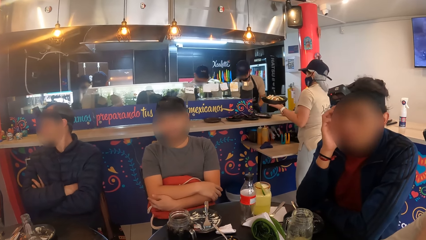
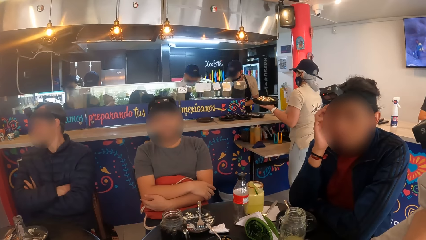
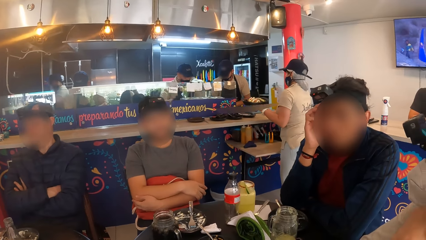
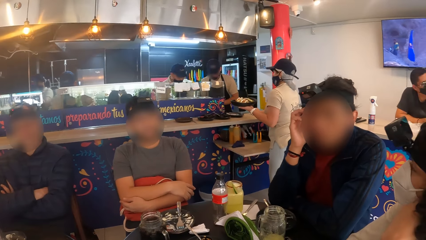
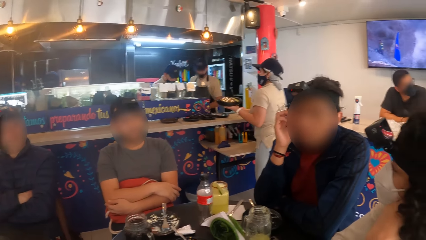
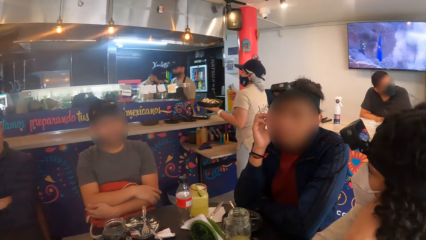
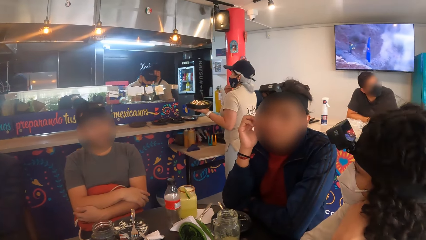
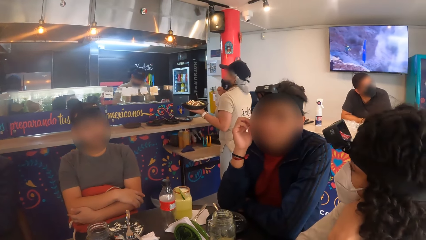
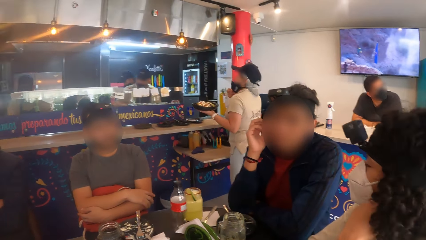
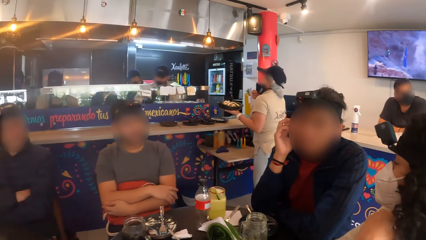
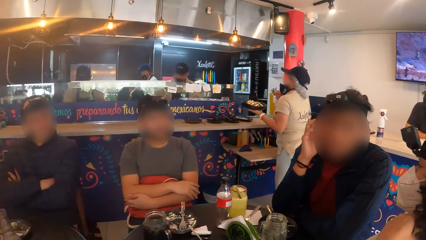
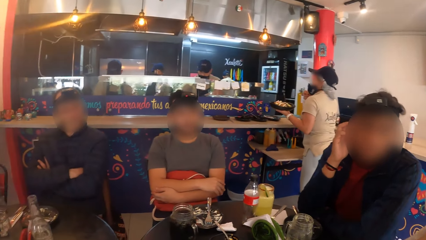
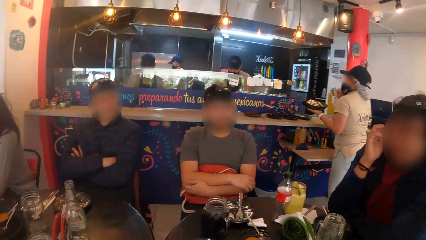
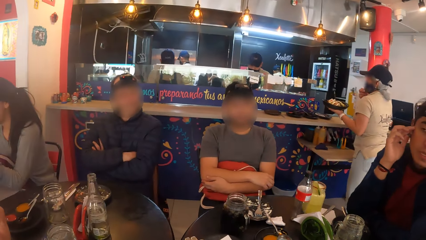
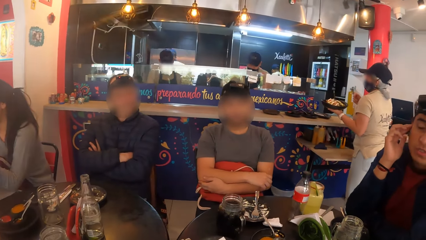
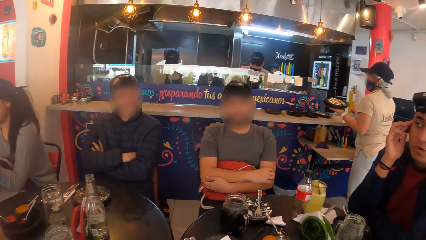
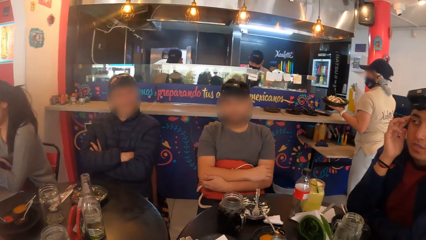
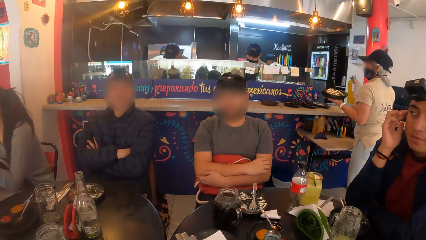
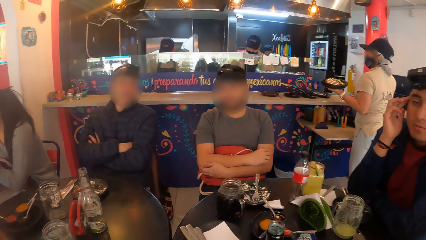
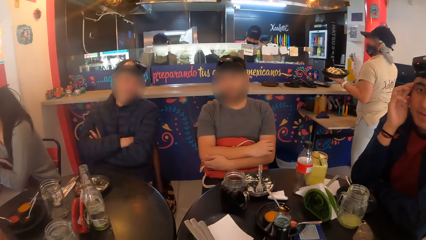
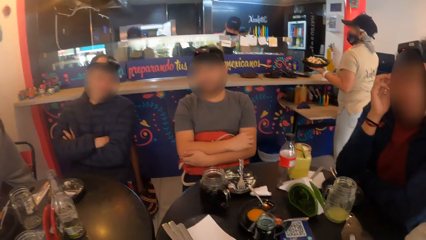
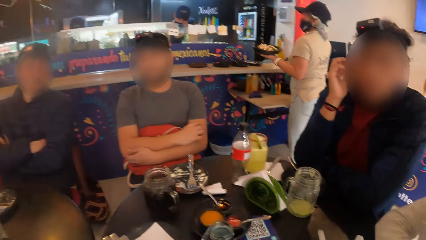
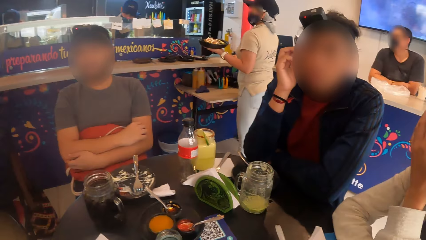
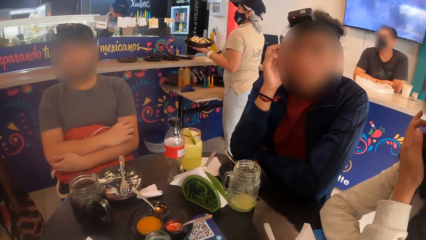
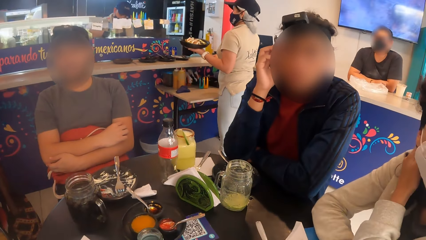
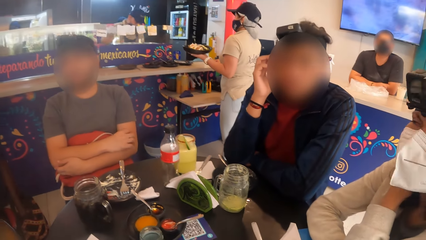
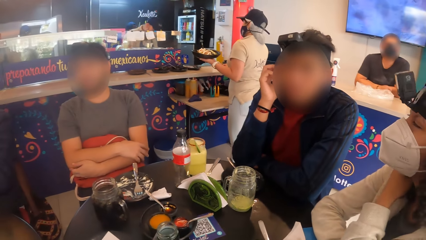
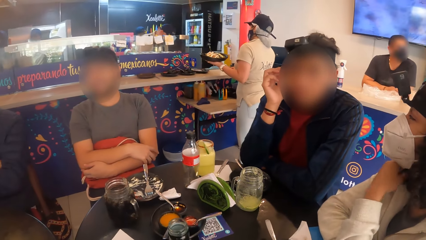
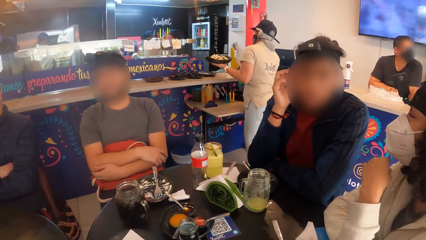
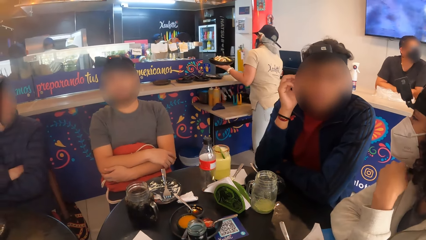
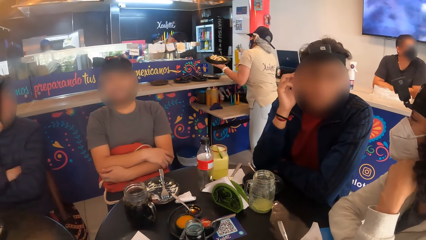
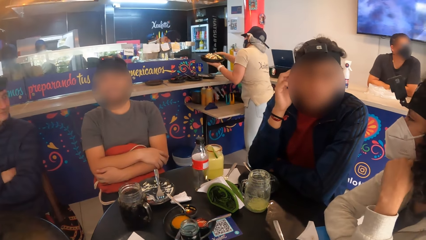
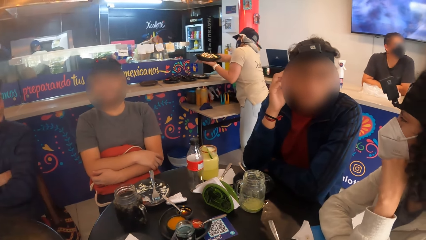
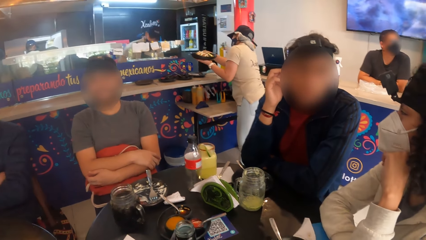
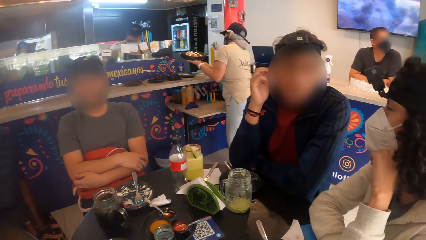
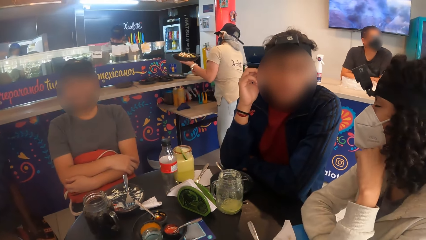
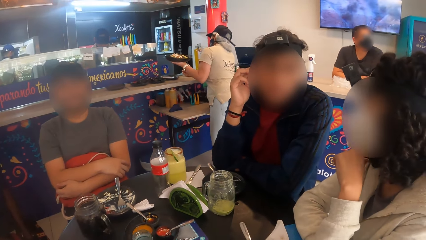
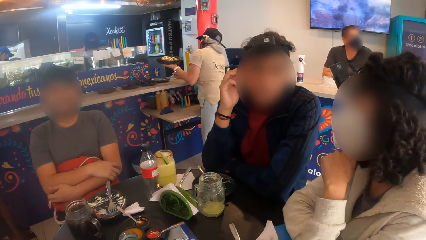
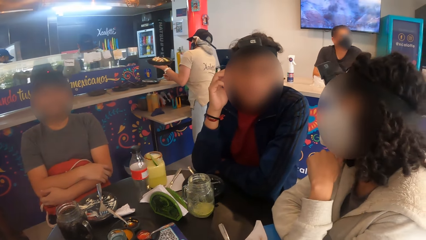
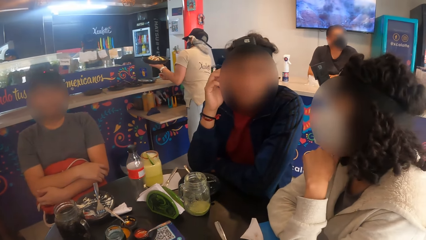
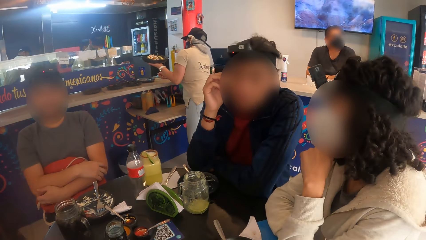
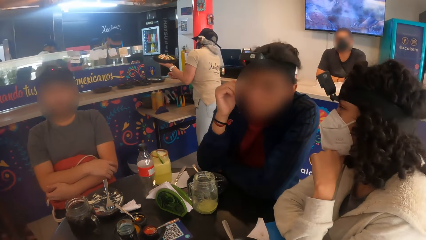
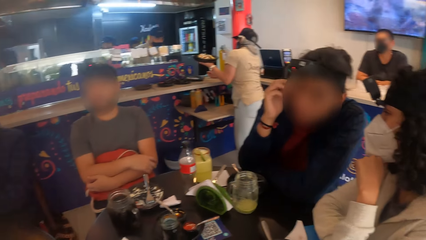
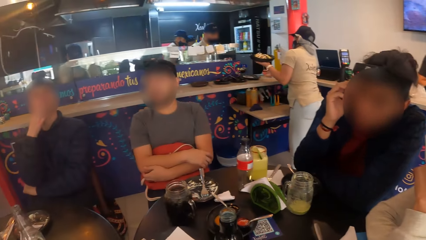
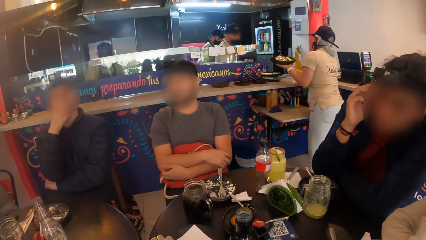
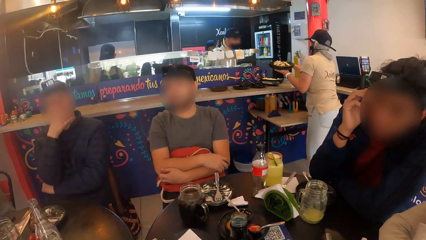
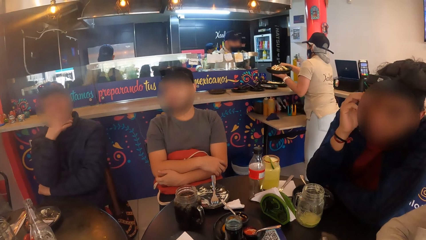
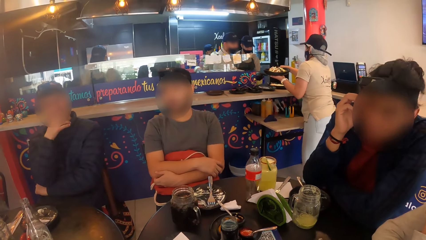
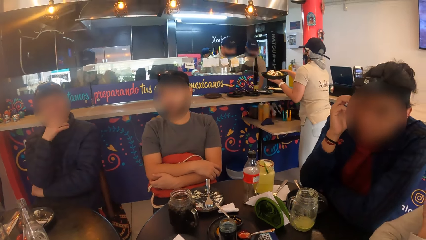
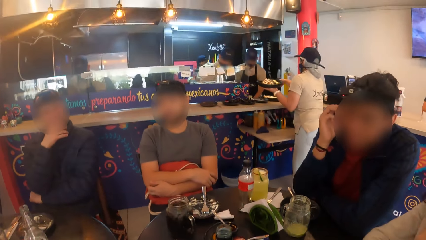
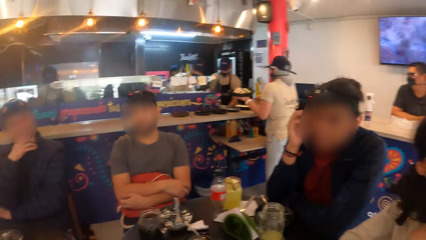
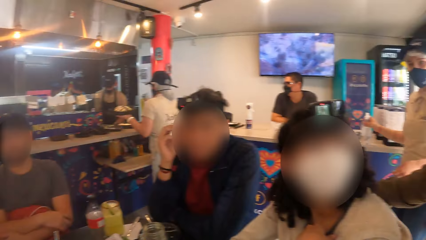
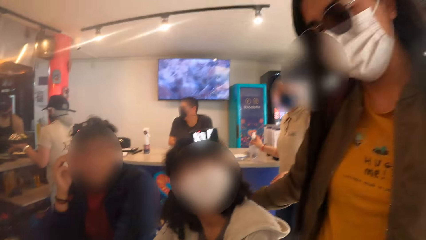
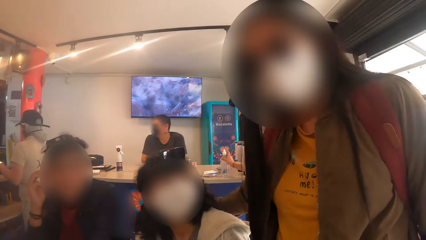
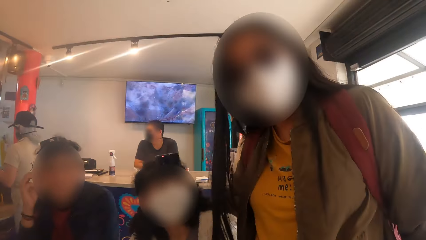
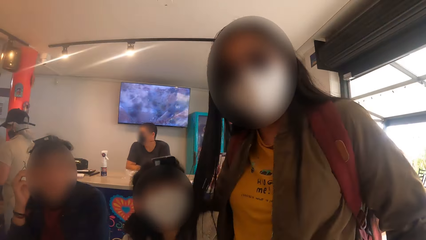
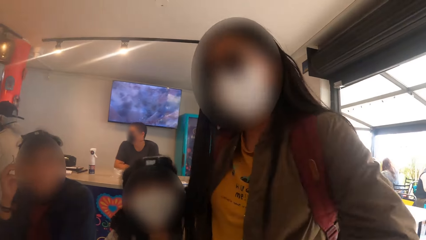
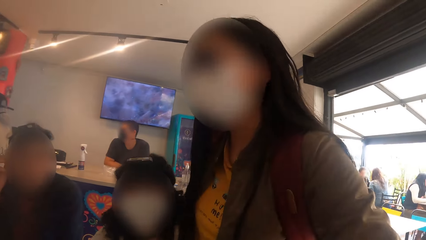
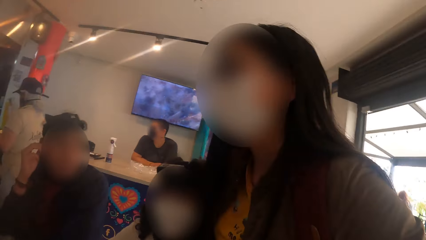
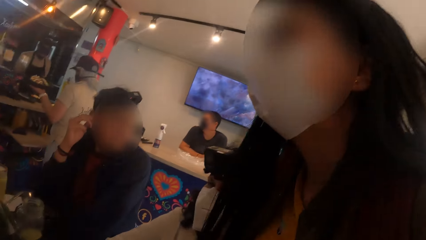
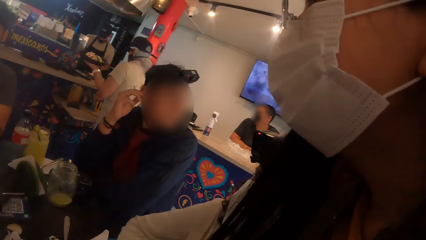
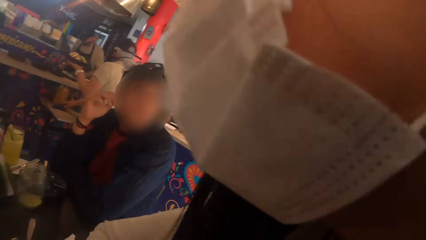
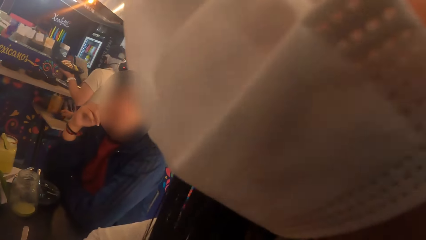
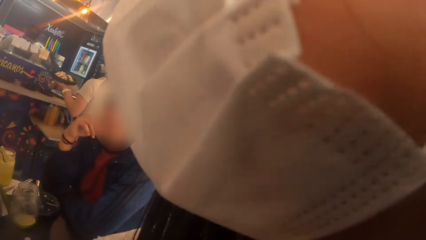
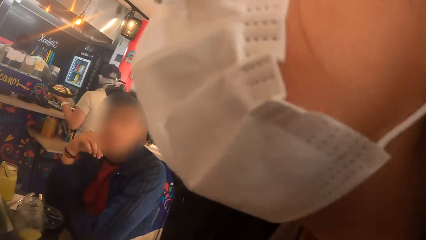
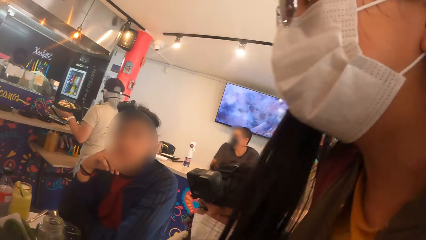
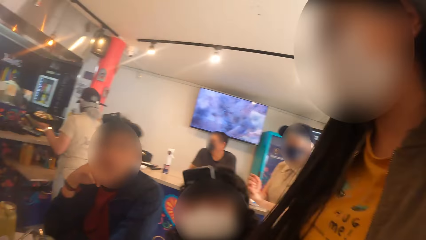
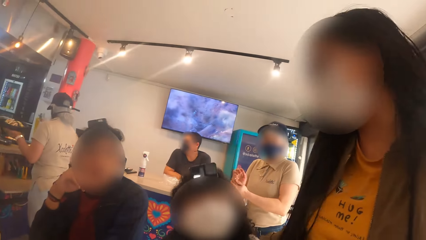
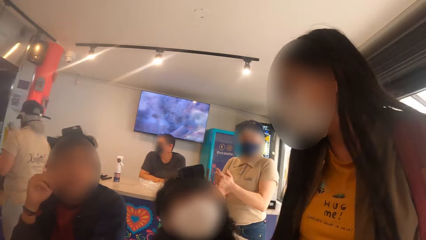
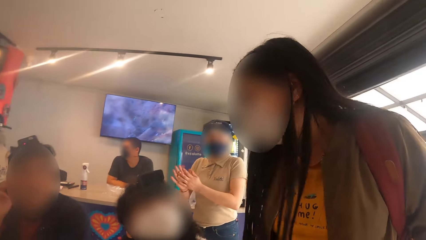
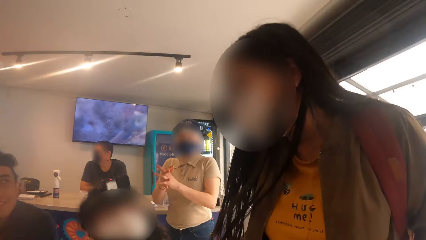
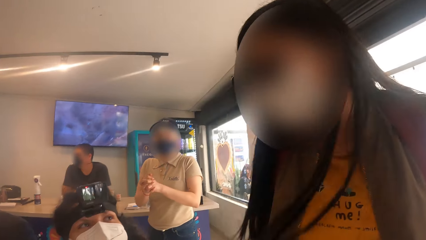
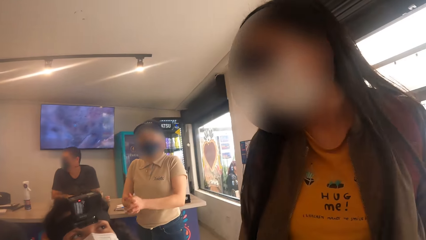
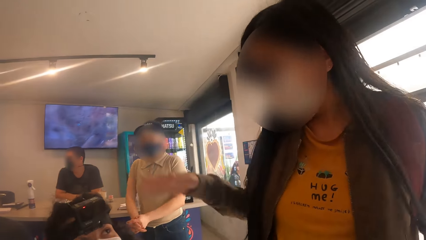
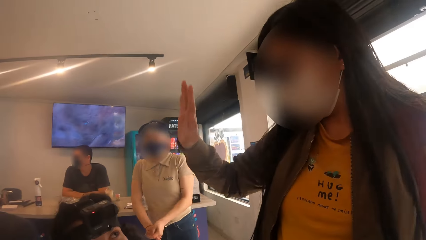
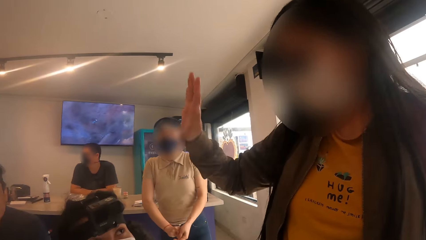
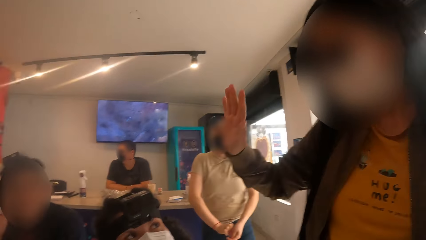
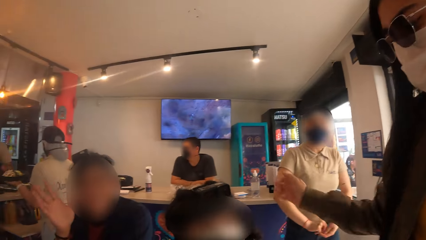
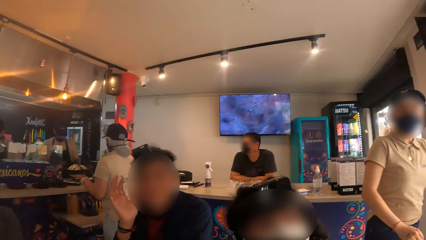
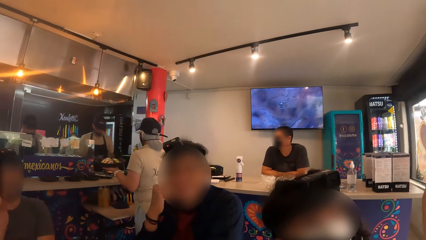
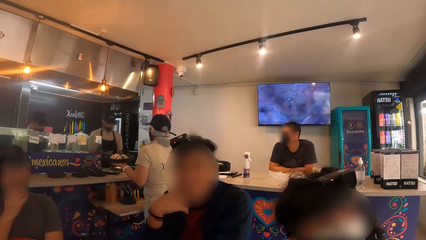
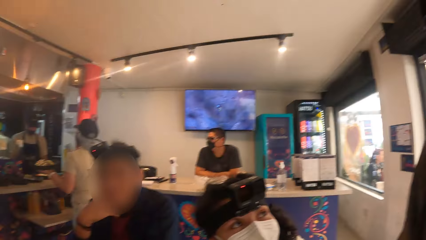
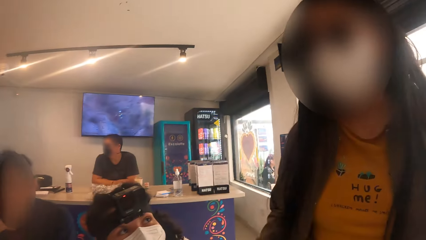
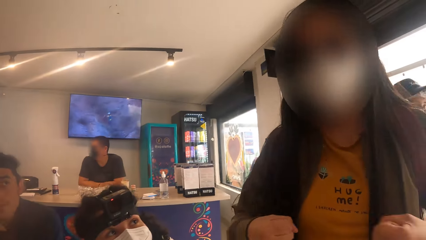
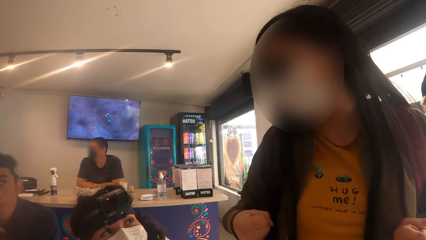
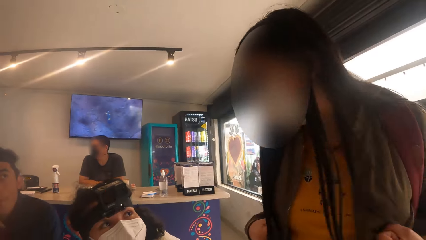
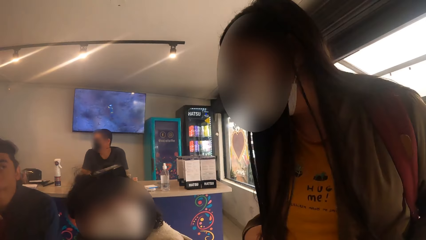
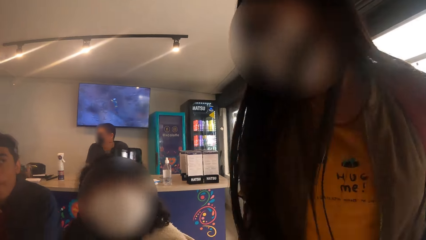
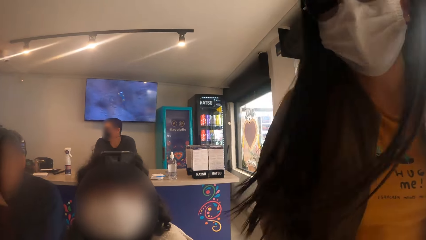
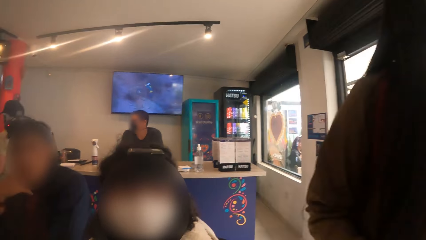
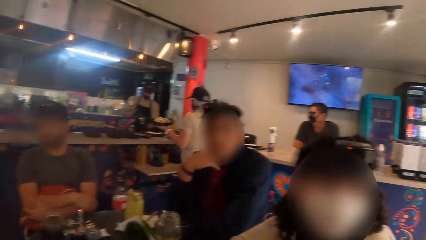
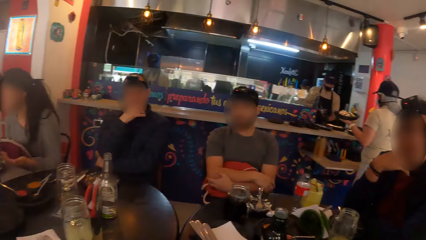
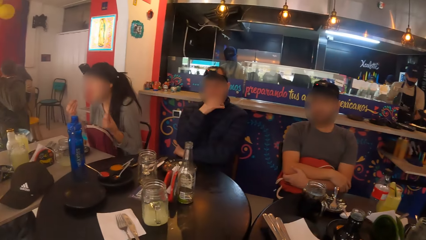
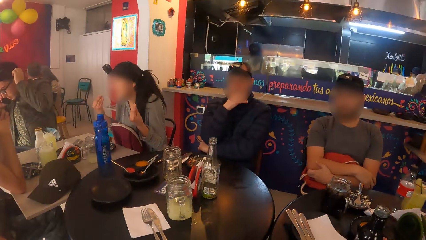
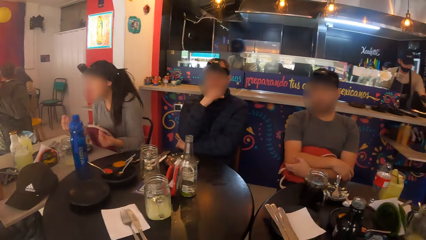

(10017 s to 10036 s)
The woman brushes her hair with her left hand. Another woman converses with the camera wearer. The other woman waves at a group of people at the table with her right hand. The camera wearer looks around.
